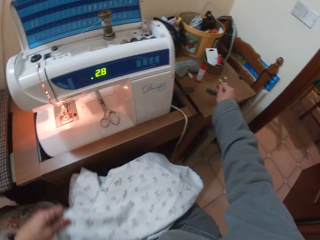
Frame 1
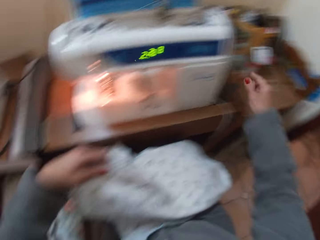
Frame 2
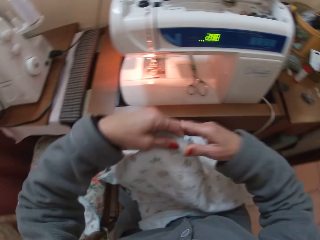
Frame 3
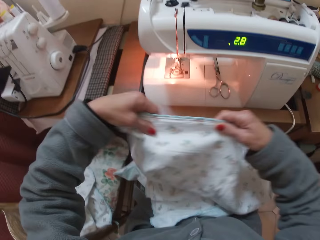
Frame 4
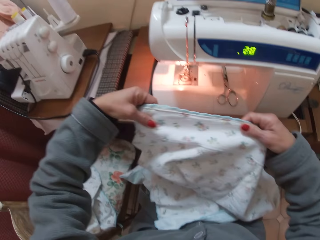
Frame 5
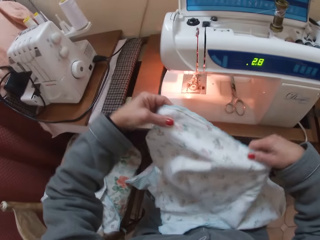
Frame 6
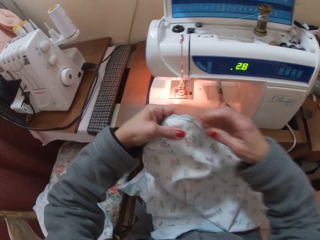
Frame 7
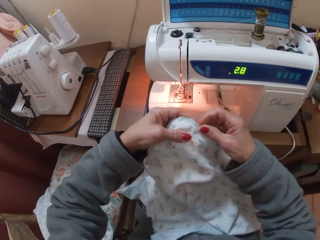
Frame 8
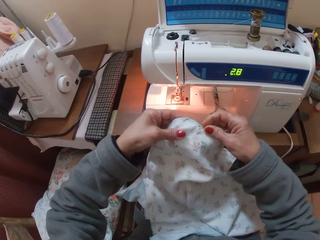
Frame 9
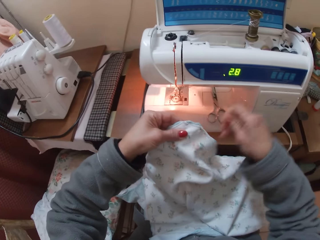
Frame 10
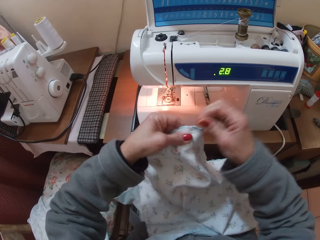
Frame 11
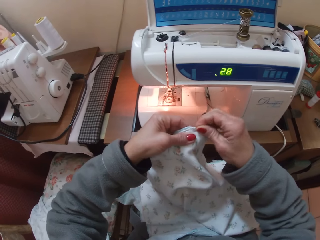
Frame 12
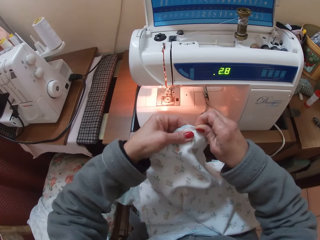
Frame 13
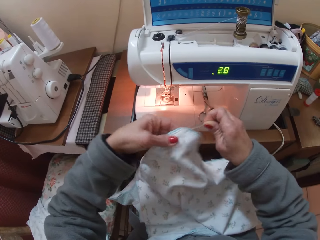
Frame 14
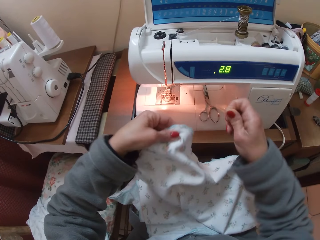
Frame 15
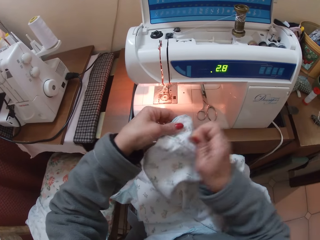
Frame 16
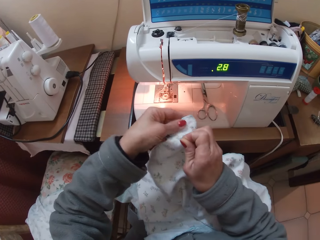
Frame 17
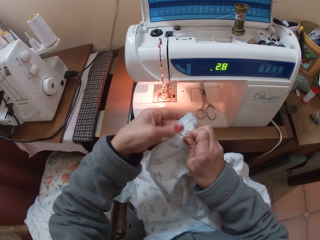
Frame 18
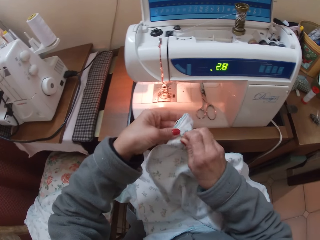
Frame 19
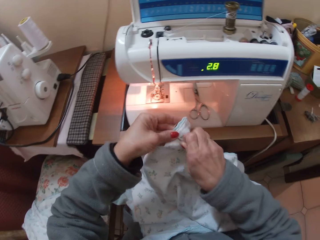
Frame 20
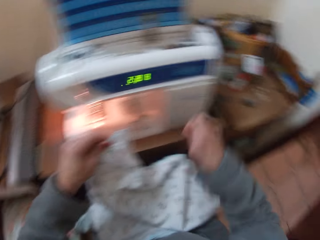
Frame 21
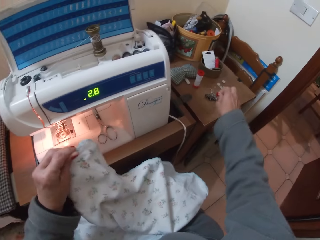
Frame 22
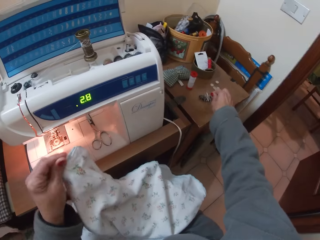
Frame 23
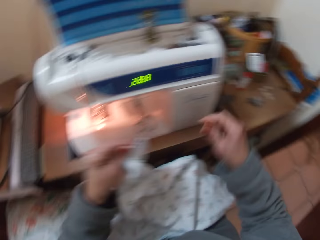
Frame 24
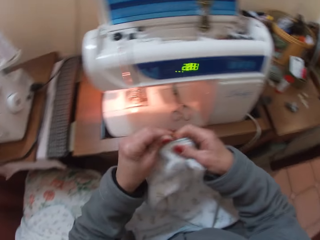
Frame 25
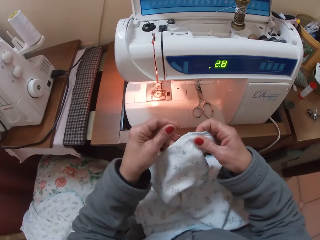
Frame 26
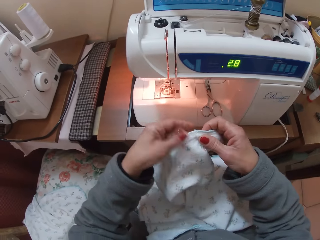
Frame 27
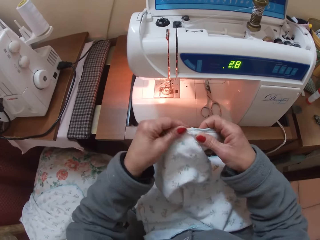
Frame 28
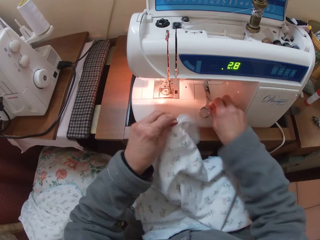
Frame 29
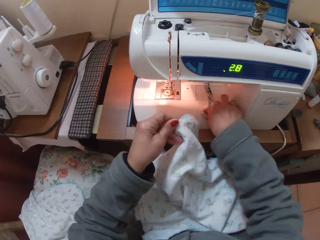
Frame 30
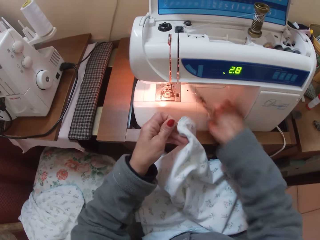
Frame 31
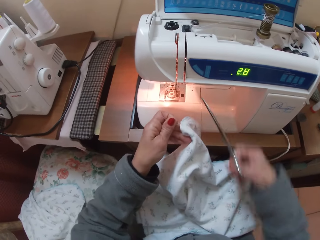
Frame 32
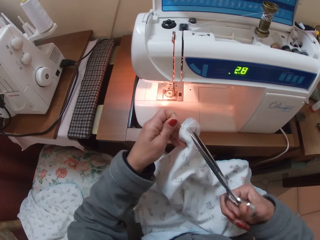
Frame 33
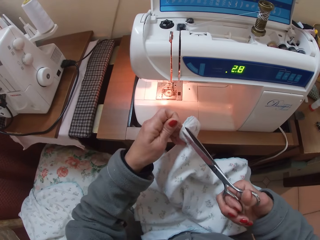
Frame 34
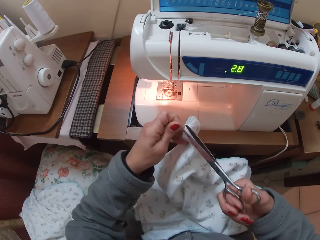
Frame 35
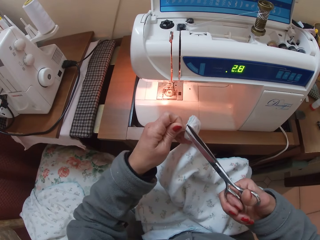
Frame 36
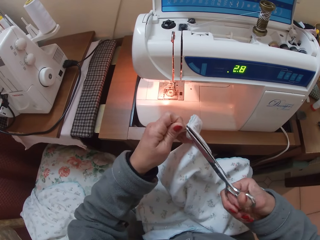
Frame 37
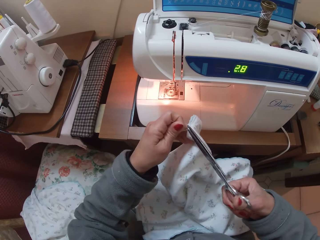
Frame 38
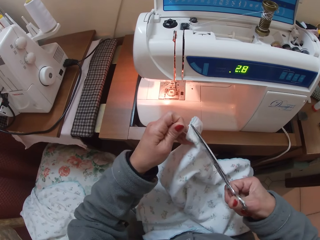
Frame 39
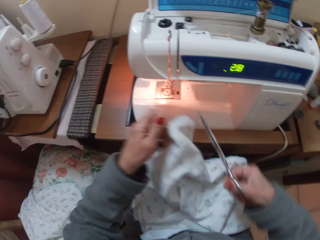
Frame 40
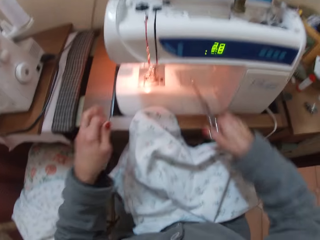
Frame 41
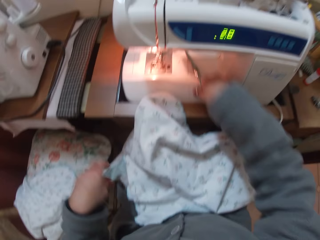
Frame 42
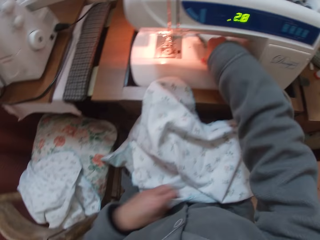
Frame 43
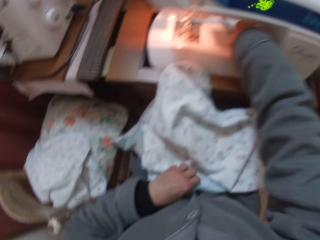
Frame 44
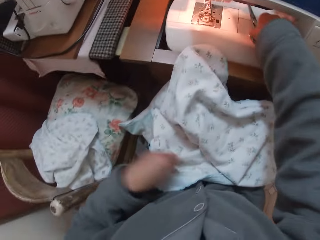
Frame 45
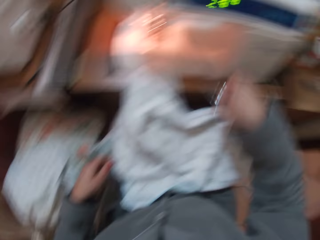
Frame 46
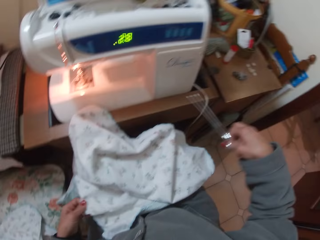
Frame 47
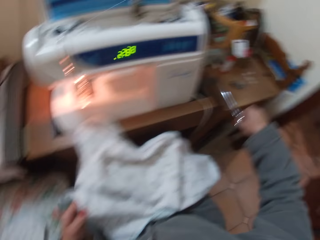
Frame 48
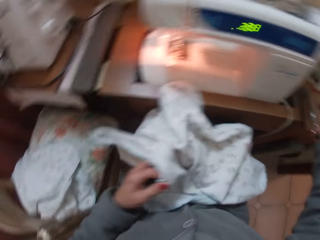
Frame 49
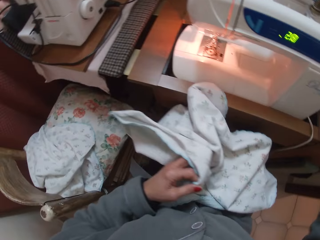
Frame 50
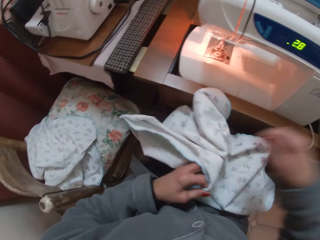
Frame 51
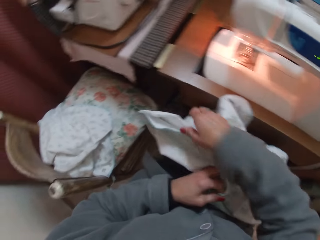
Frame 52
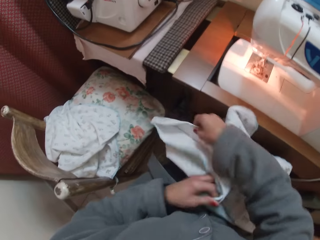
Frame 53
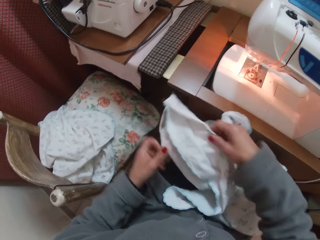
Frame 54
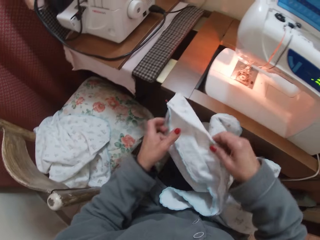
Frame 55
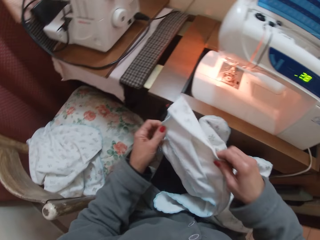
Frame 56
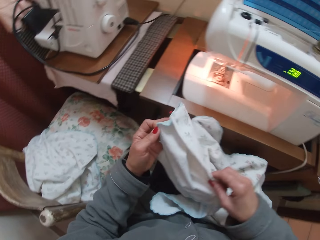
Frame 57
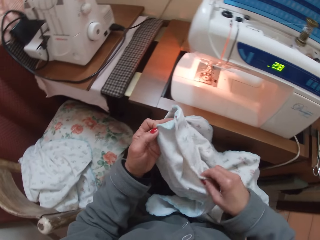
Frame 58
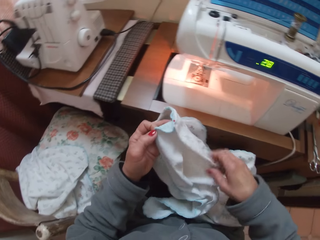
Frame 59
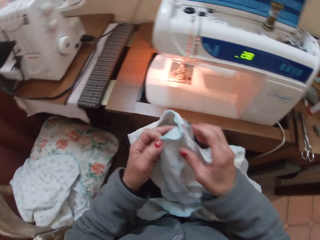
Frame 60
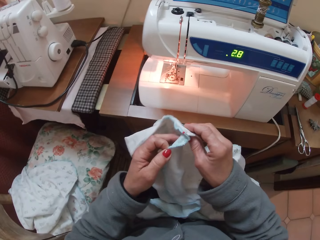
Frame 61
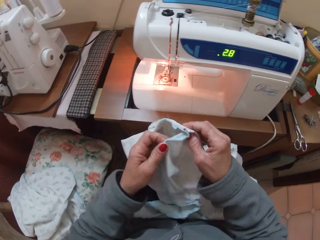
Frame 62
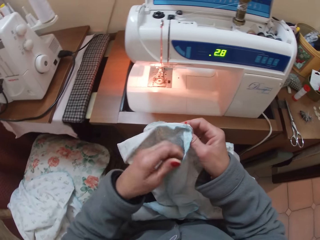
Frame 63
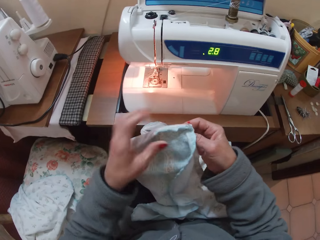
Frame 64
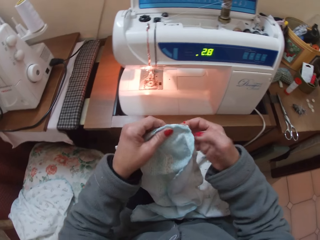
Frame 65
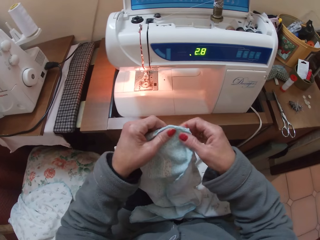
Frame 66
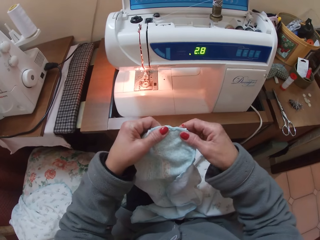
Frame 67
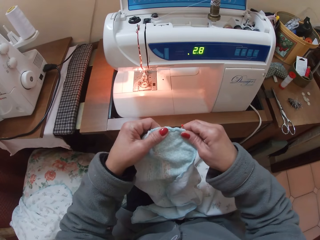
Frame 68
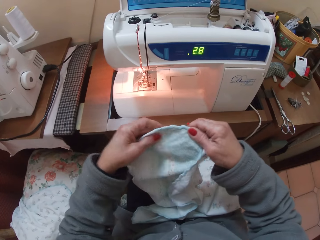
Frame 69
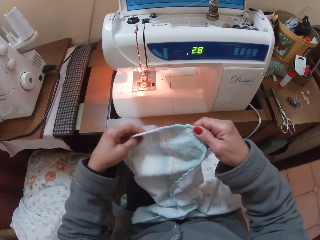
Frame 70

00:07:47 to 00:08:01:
The camera wearer drops the threads on the sewing table. She puts the needle on the table. She picks some more threads off the clothing material. She holds the fabric with both hands. She pulls the needle. She puts the needle on the table. She drops the thread on the sewing table. She takes up the scissors from the machine with her right hand. She cuts a thread off the clothing material with the scissors. She puts the scissors on the sewing machine. She attempts to keep the scissors on the machine. She picks the scissors. She puts the scissors on the sewing machine table. She picks up the clothing material from her lap. She holds the fabric with both hands.

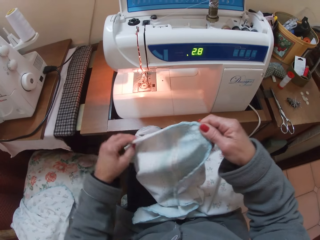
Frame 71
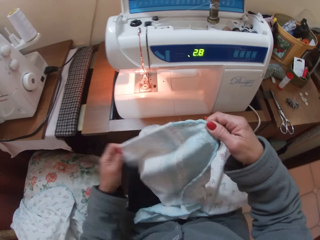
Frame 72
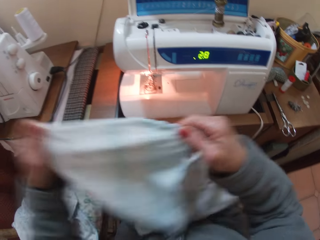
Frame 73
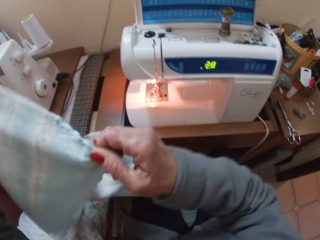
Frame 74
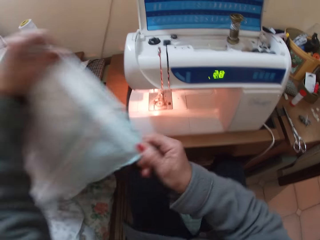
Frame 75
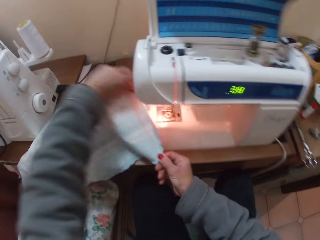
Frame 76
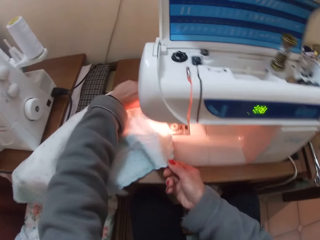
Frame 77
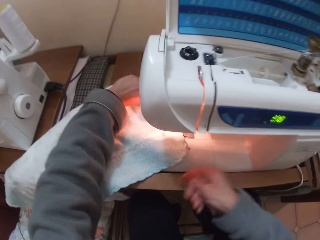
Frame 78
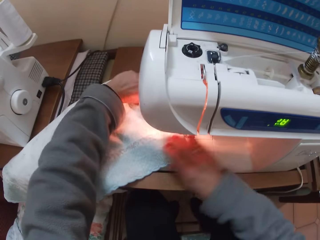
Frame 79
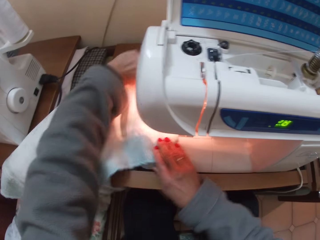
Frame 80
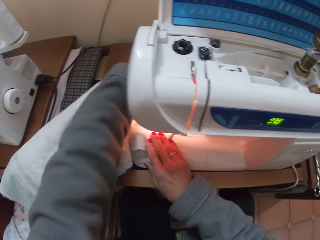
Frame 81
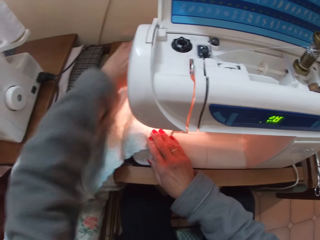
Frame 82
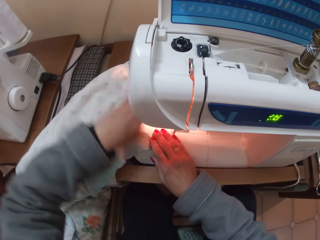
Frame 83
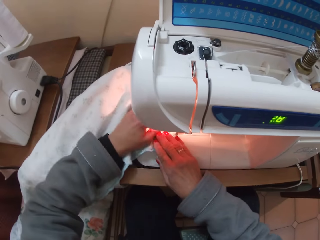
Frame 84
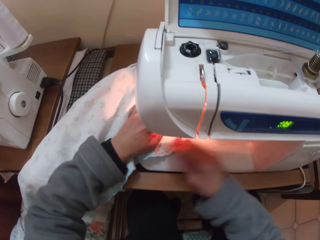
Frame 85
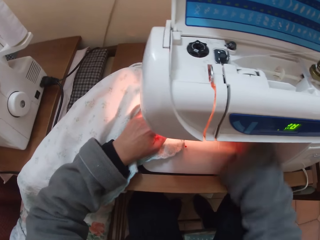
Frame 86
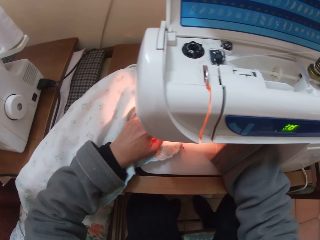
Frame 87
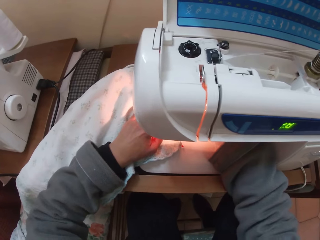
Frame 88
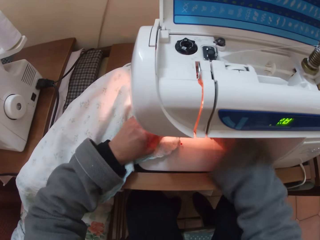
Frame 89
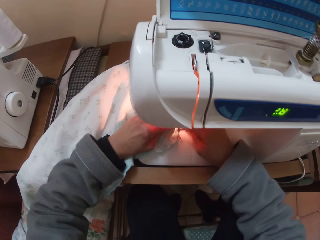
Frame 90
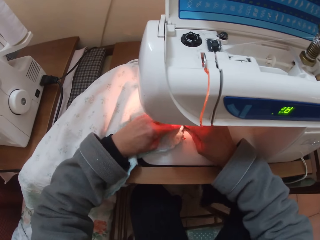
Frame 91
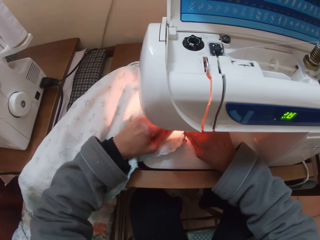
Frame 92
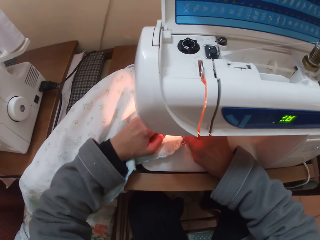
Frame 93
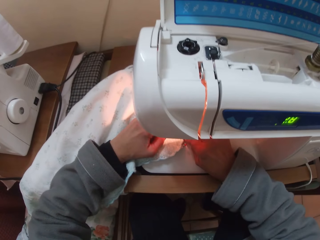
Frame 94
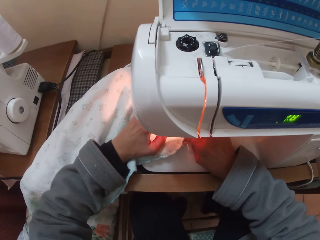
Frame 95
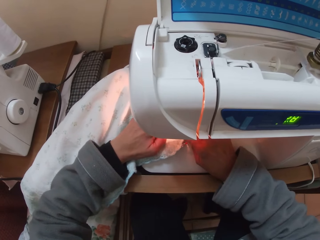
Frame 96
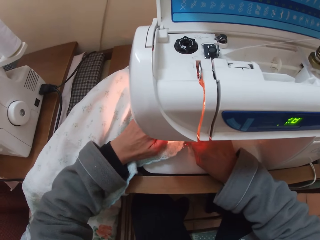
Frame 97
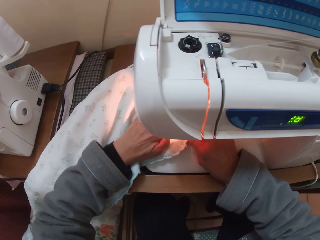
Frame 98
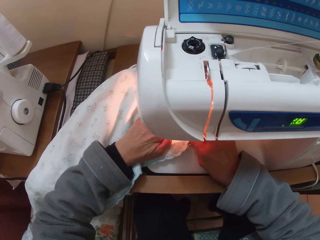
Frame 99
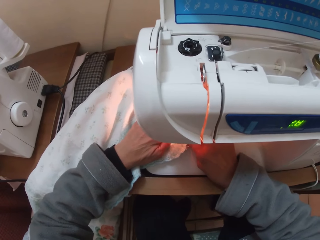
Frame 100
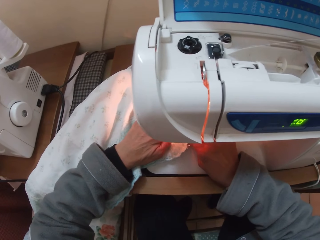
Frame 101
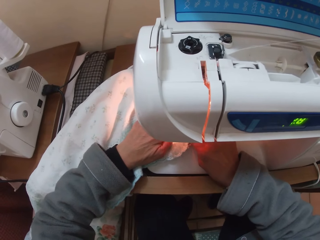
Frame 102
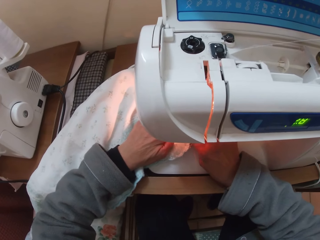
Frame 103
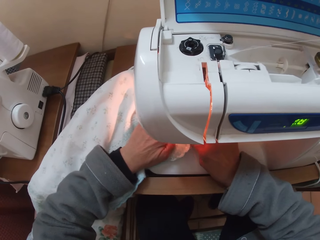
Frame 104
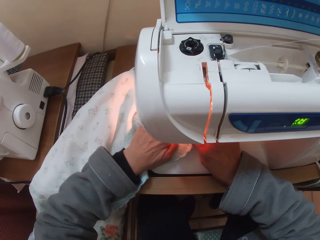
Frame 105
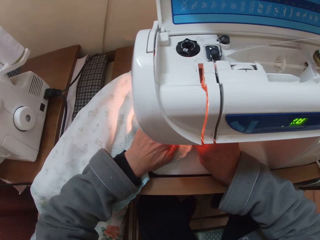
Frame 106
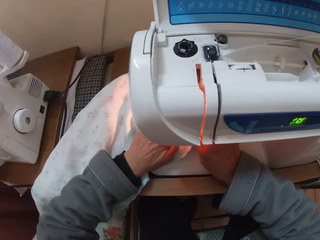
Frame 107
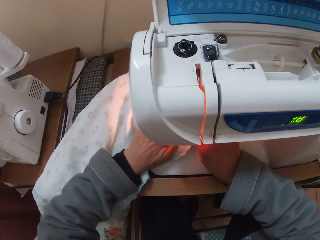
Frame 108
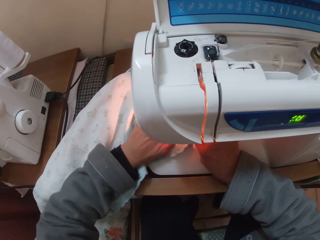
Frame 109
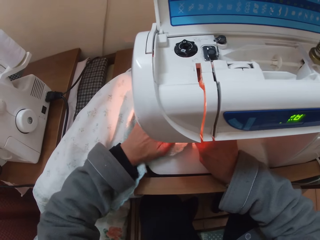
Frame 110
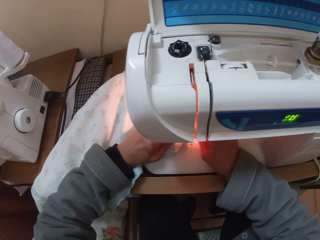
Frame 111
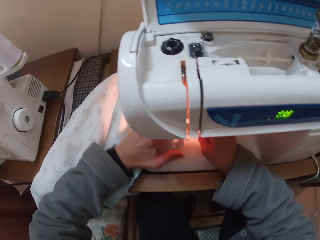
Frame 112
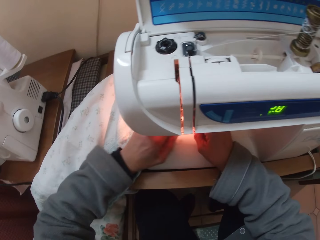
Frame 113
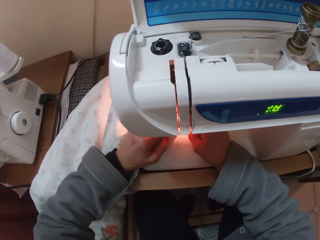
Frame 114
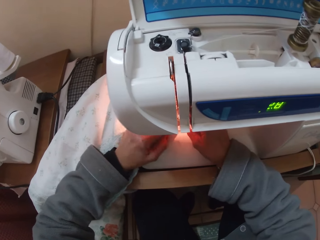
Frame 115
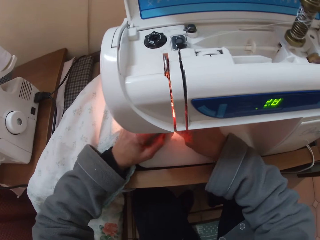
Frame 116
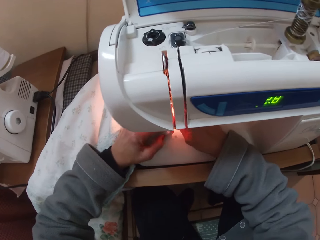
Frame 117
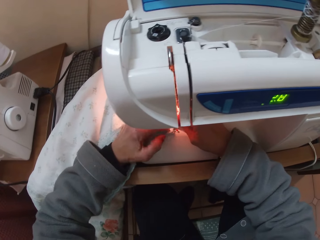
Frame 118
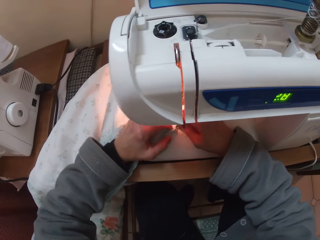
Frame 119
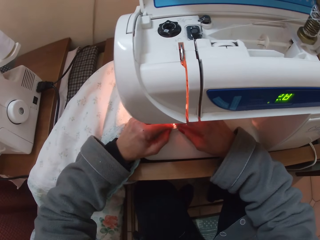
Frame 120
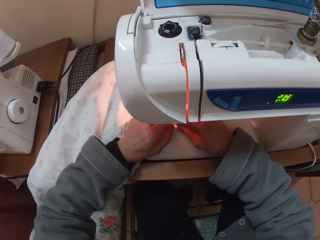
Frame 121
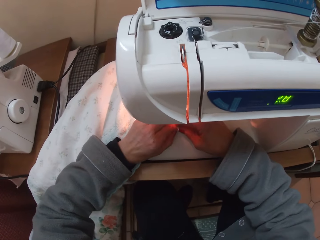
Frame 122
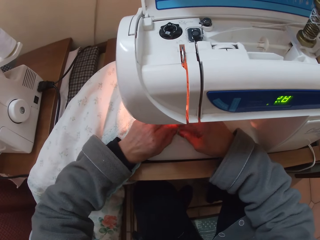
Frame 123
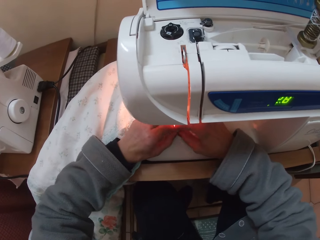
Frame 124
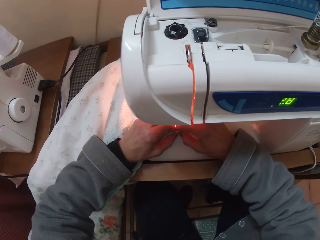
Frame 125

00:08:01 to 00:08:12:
The camera wearer places the clothing material on the needle plate of the sewing machine. They arrange the clothing material properly. They sew the clothing material.
